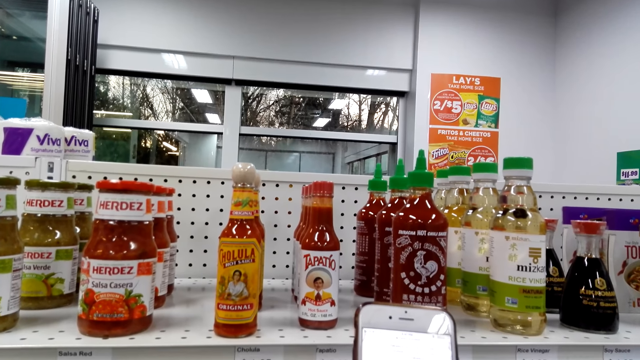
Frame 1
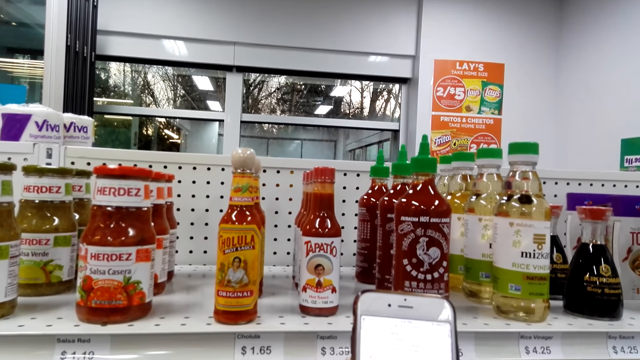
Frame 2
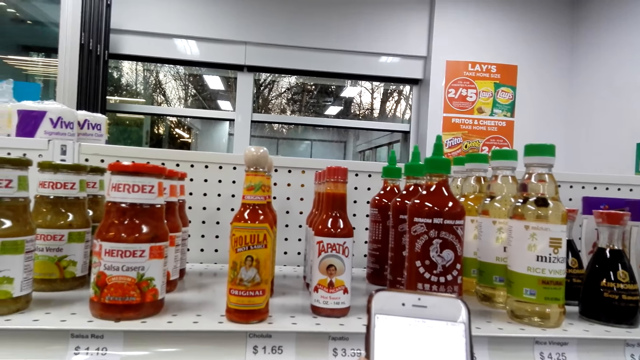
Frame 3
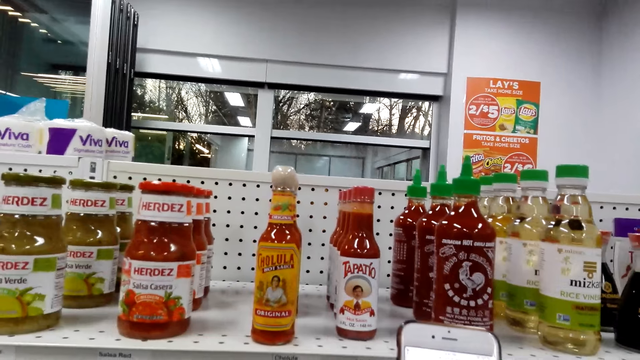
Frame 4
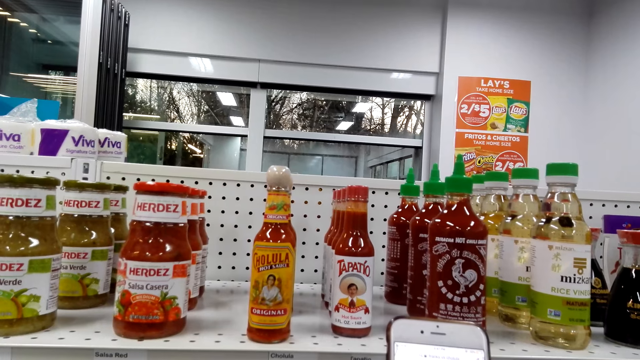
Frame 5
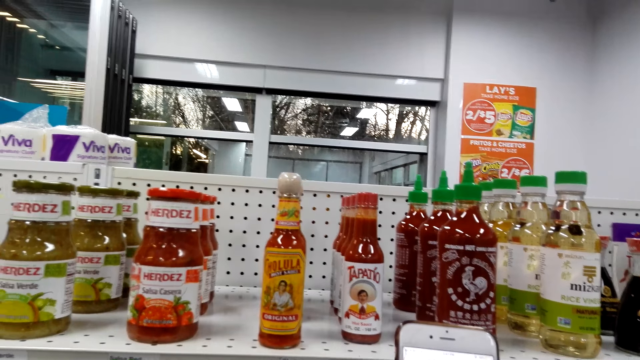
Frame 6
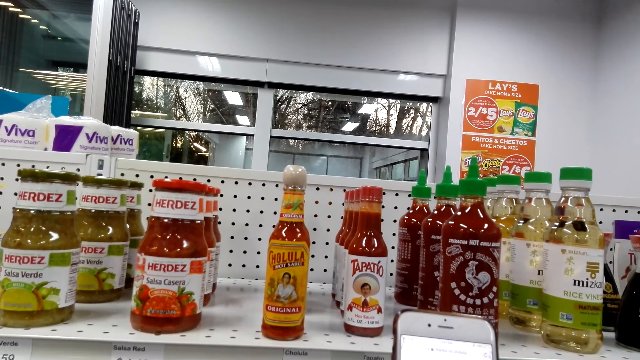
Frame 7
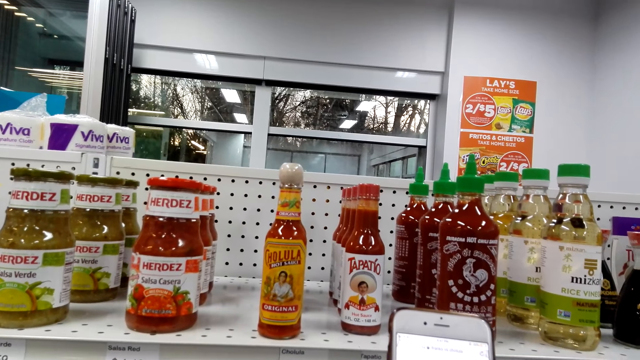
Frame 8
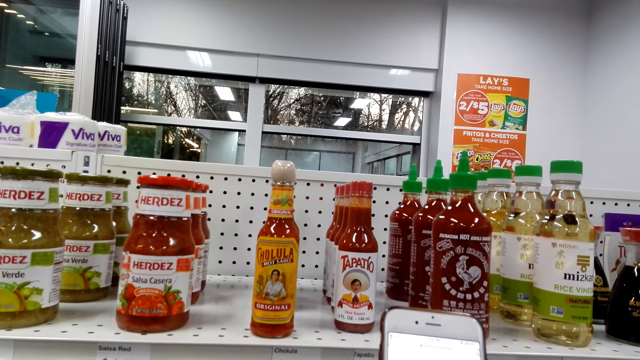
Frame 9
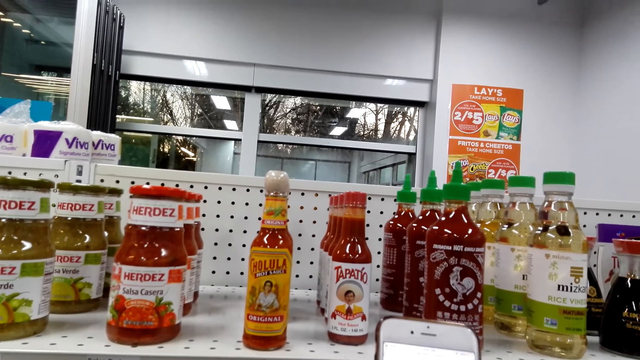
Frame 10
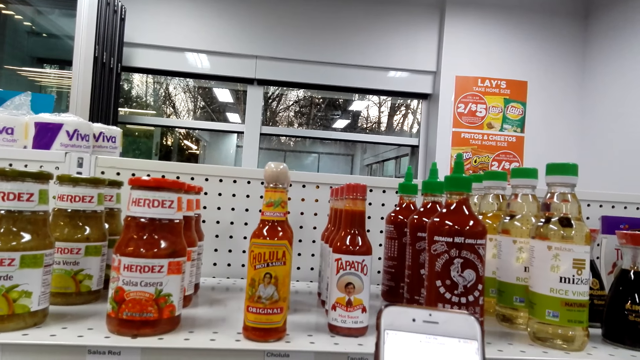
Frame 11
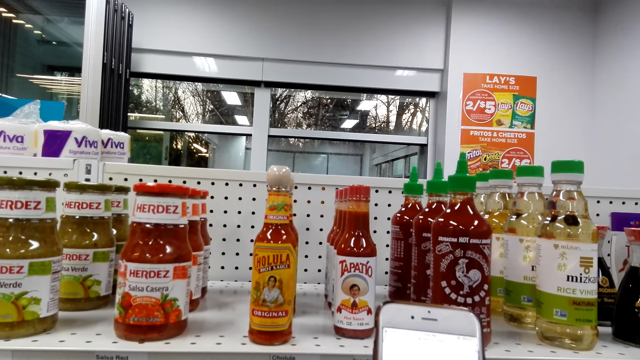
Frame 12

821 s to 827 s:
The camera wearer scrolls on the cell phone.

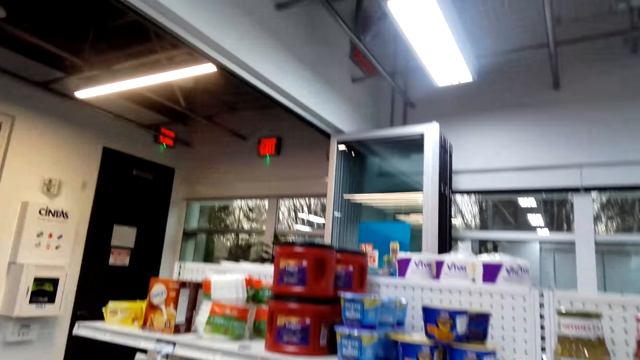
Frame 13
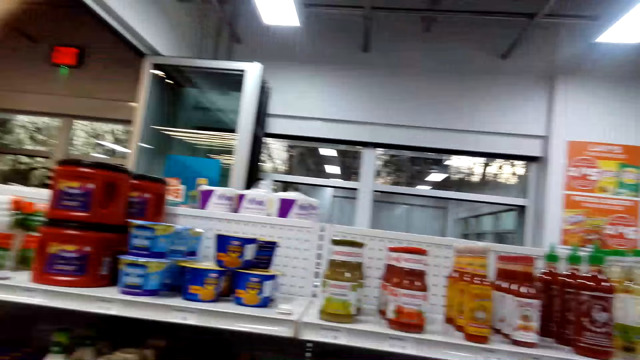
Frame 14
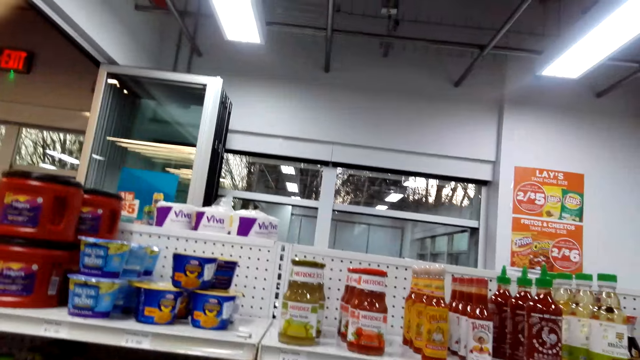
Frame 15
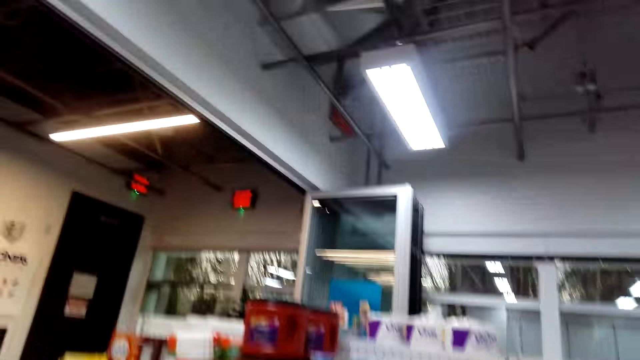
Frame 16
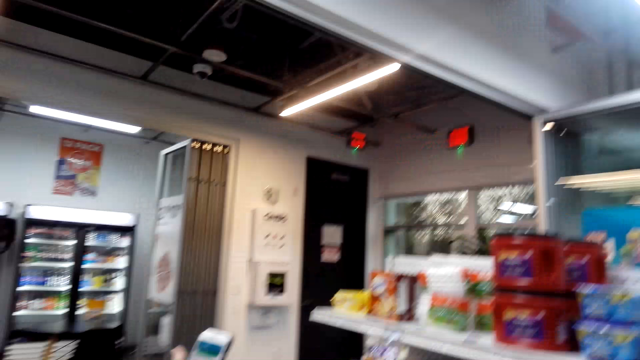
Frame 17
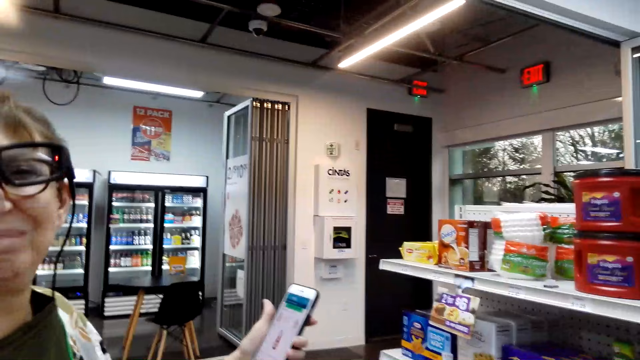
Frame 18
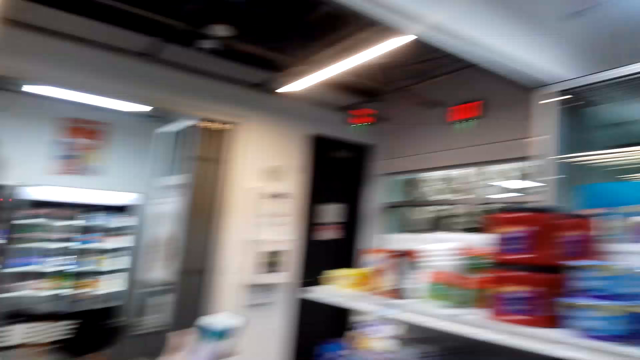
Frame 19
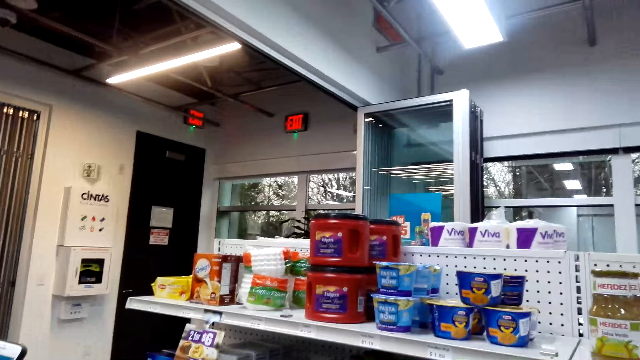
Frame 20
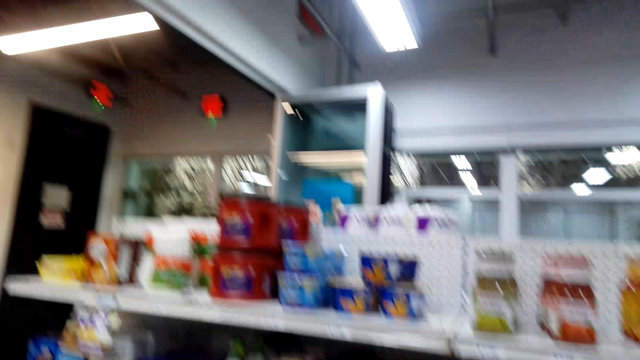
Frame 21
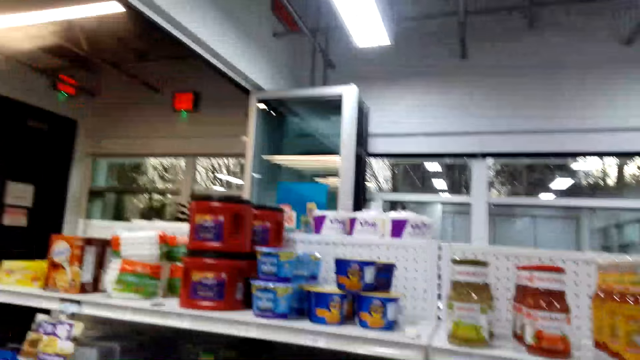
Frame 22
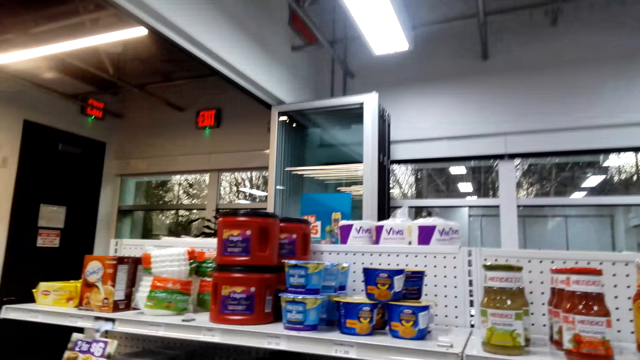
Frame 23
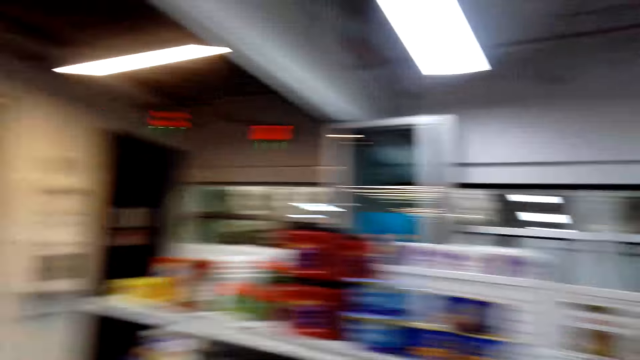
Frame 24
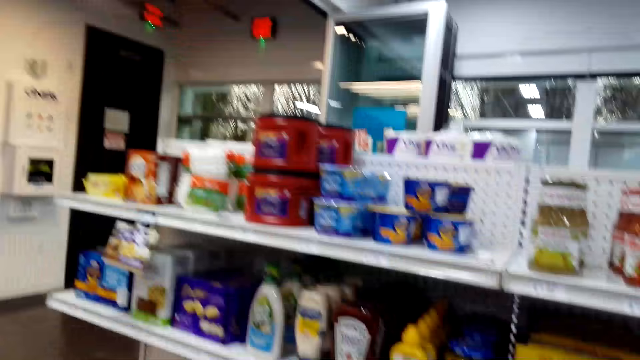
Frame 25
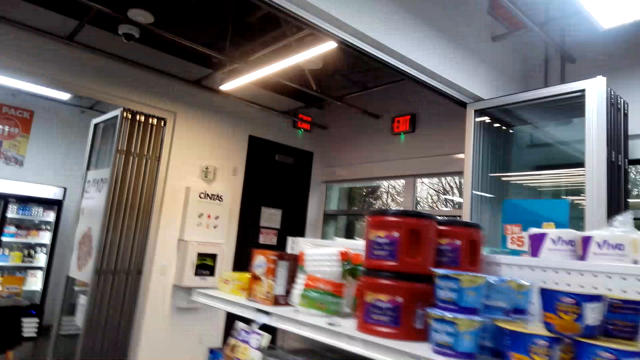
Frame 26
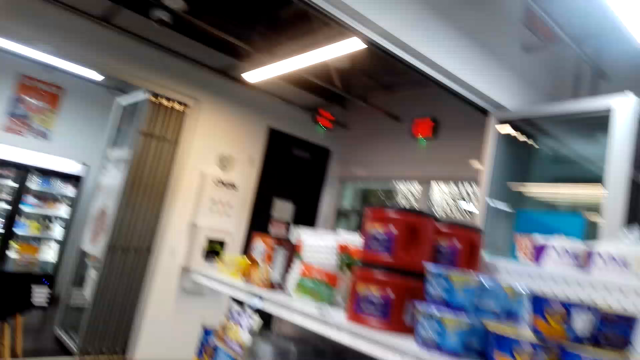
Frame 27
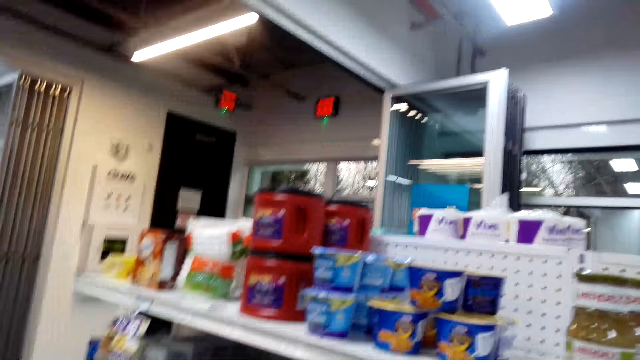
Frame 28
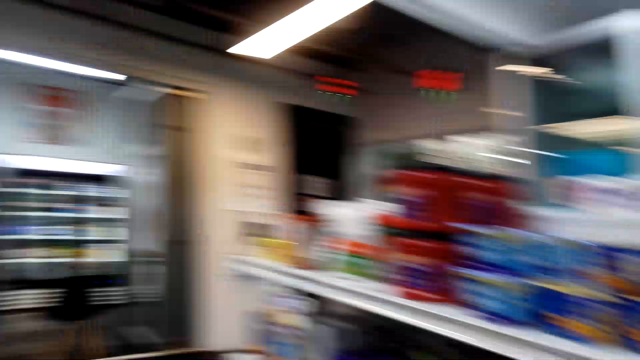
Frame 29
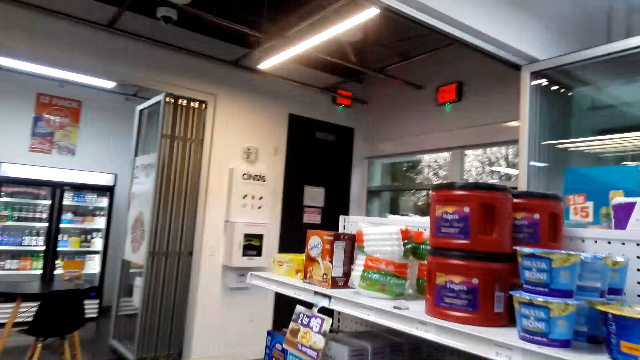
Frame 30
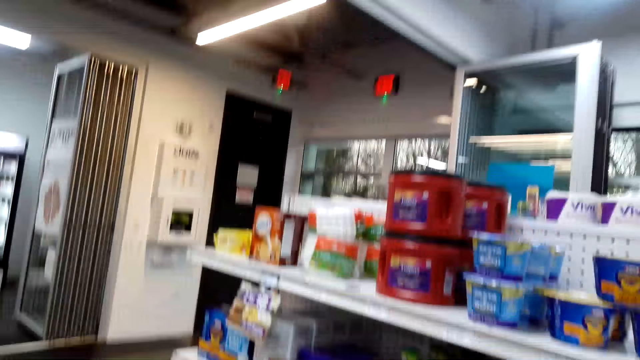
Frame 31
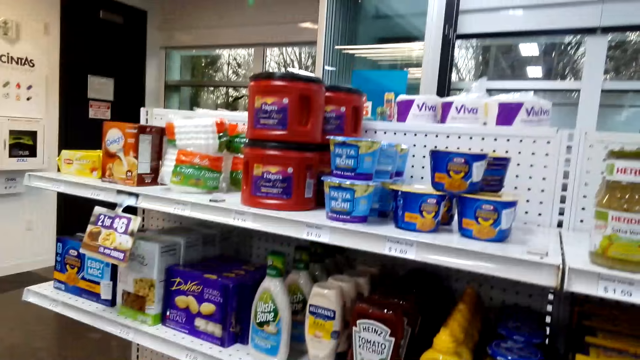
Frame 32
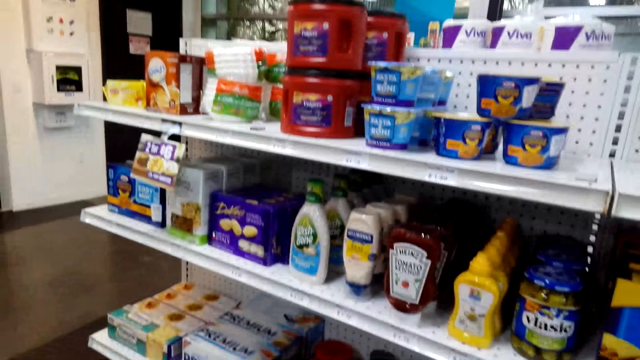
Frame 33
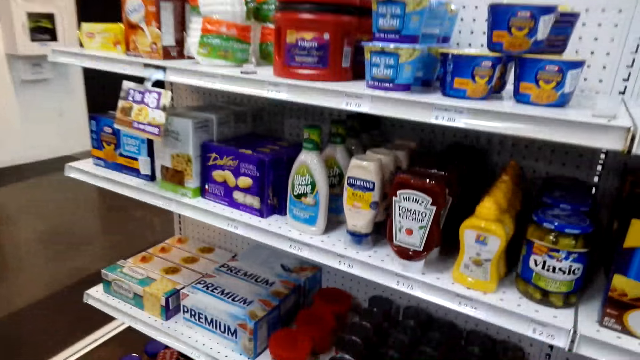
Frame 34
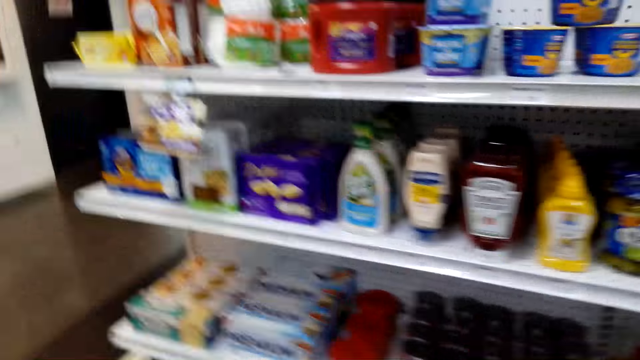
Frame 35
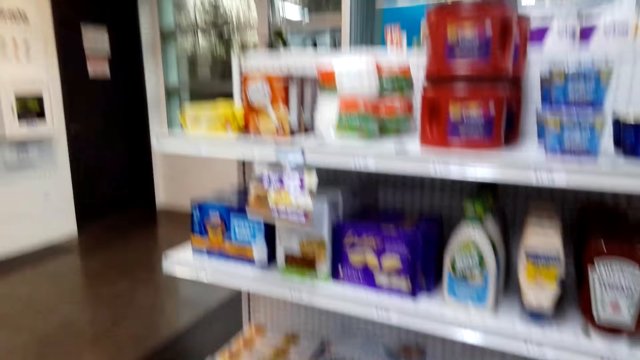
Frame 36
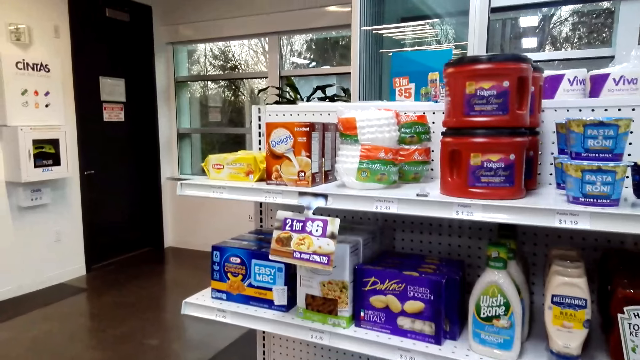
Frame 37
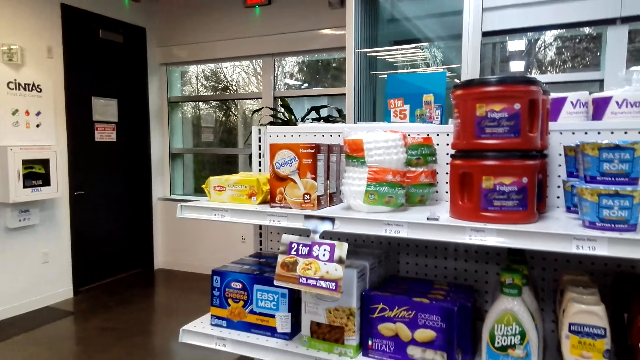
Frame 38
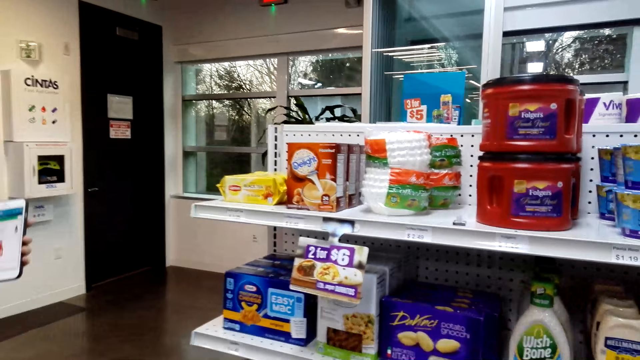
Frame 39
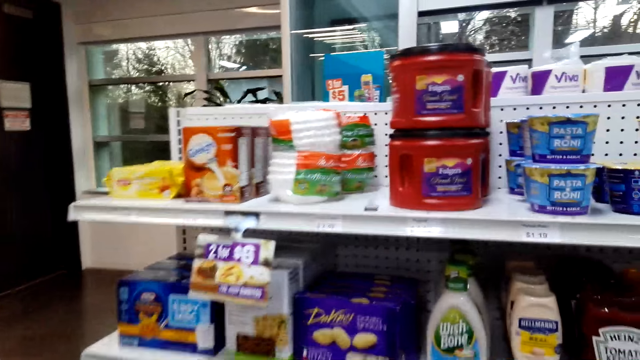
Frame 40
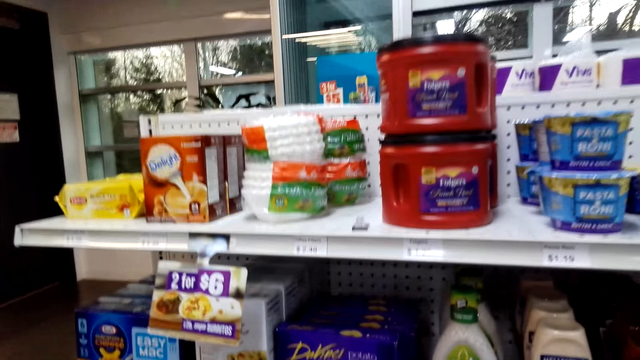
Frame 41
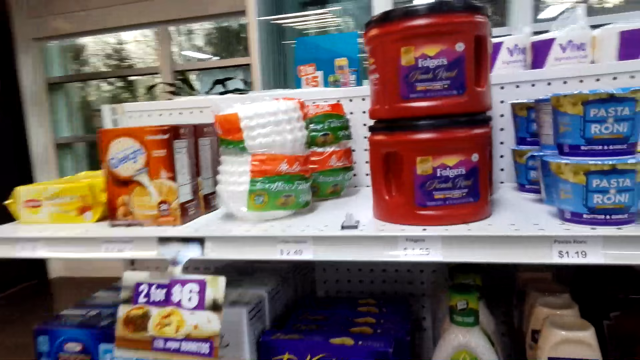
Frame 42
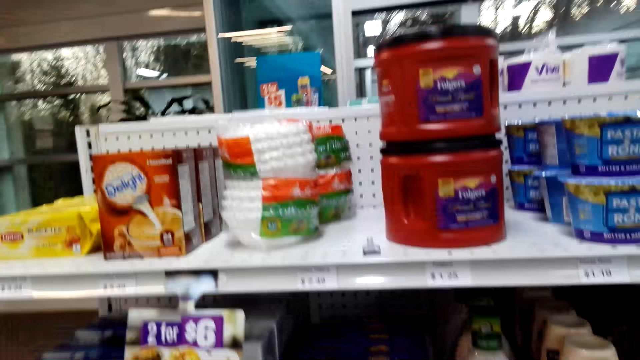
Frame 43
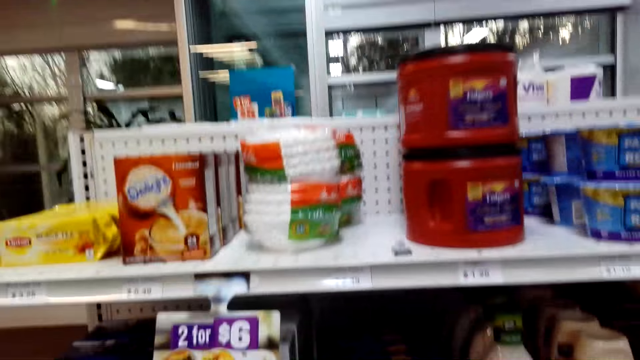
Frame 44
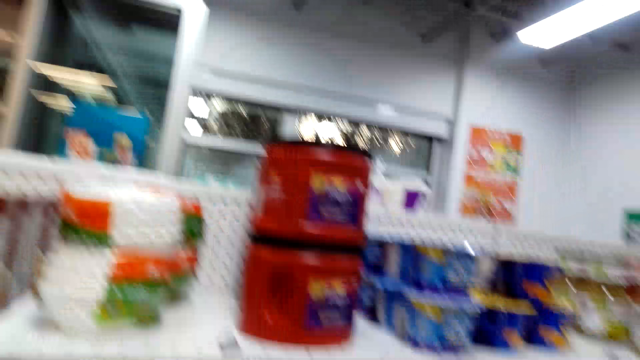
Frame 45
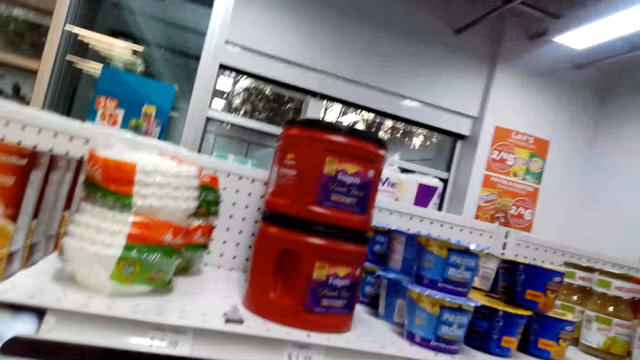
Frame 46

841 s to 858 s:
A person stands in the supermarket. The camera wearer picks up the Davinci potato gnocchi.
